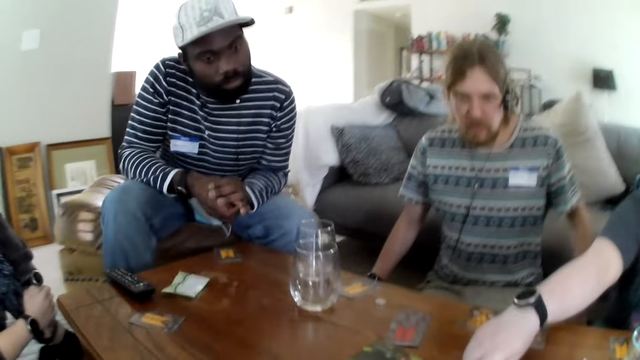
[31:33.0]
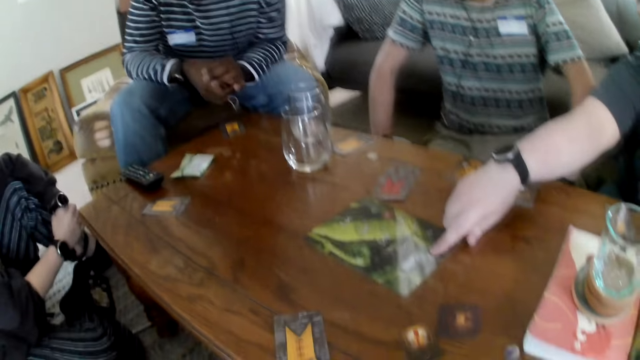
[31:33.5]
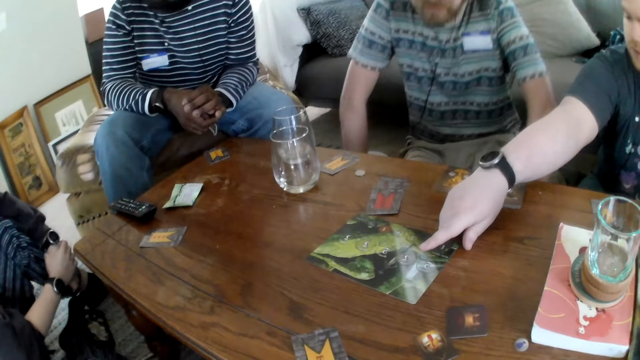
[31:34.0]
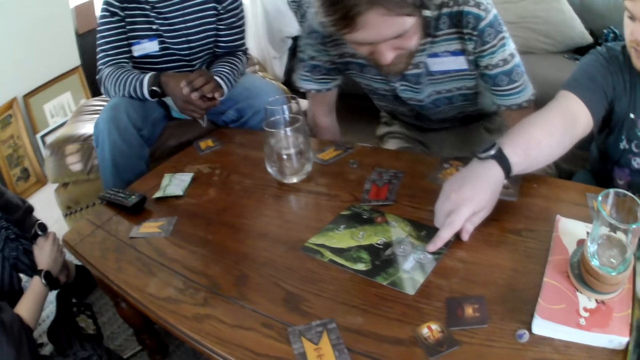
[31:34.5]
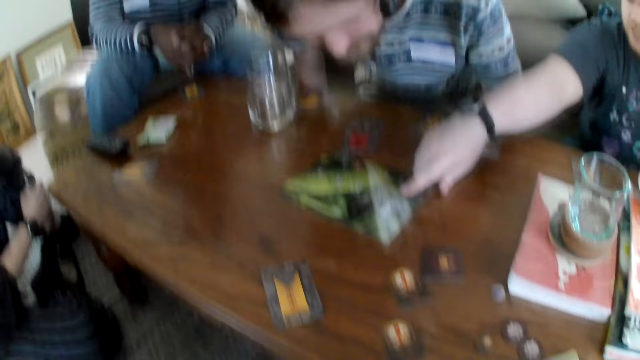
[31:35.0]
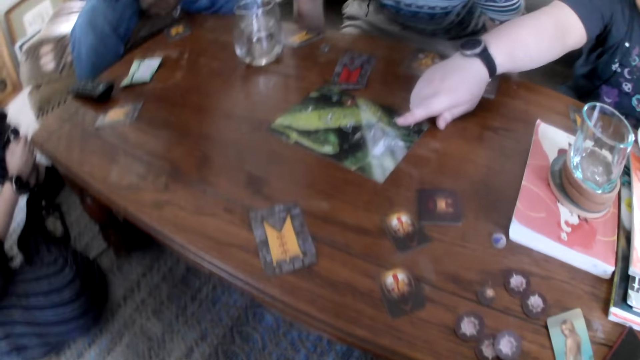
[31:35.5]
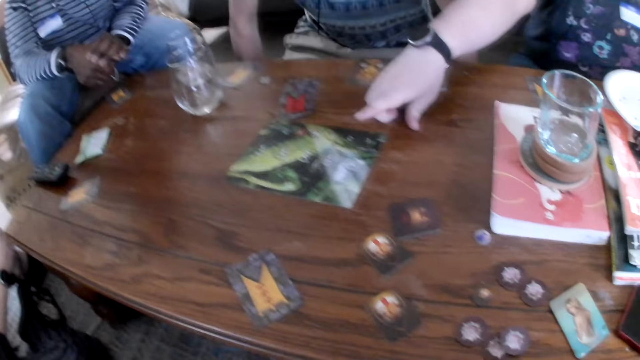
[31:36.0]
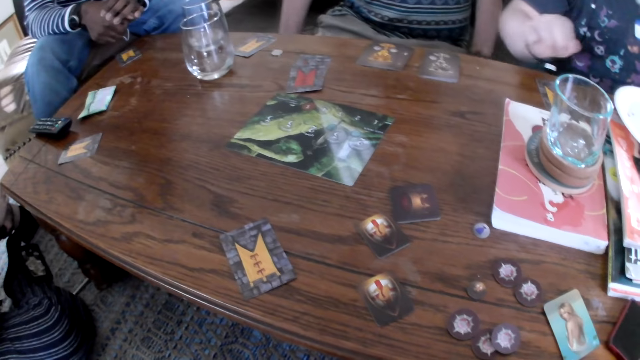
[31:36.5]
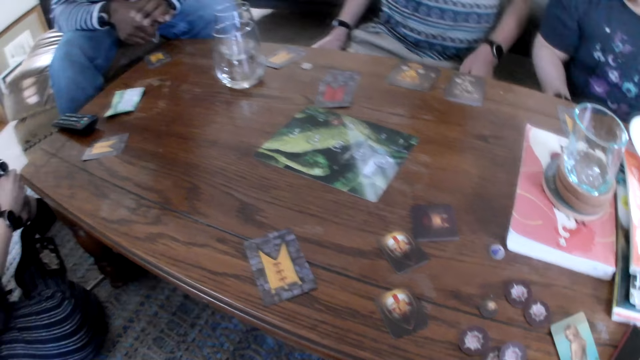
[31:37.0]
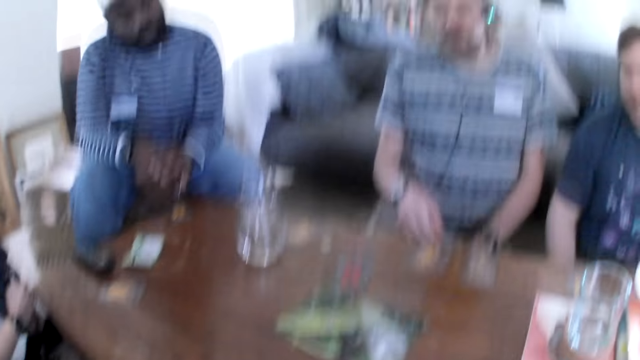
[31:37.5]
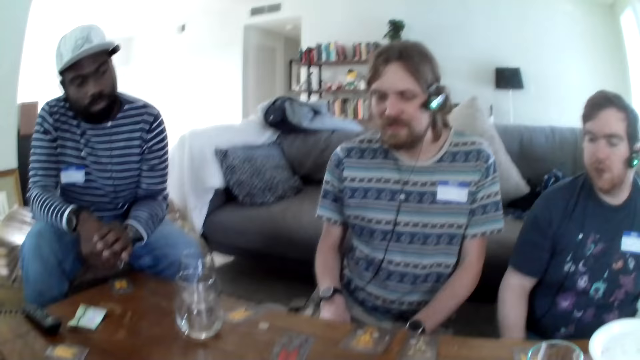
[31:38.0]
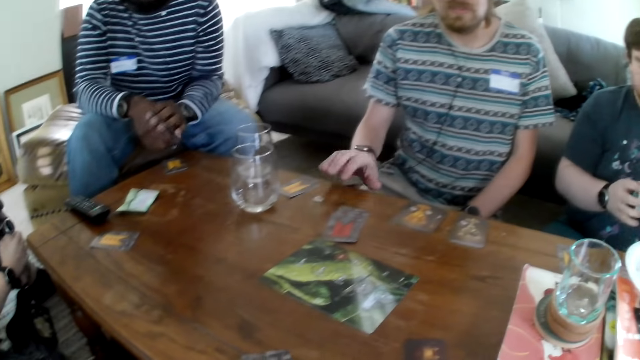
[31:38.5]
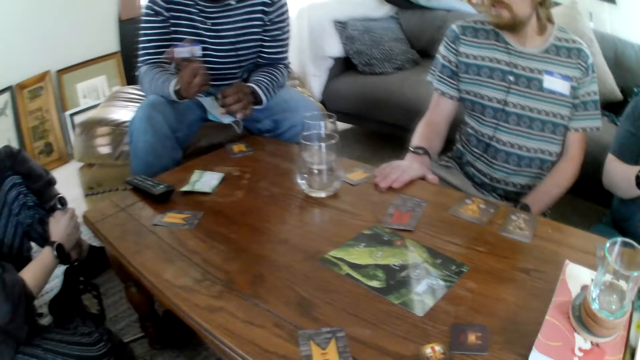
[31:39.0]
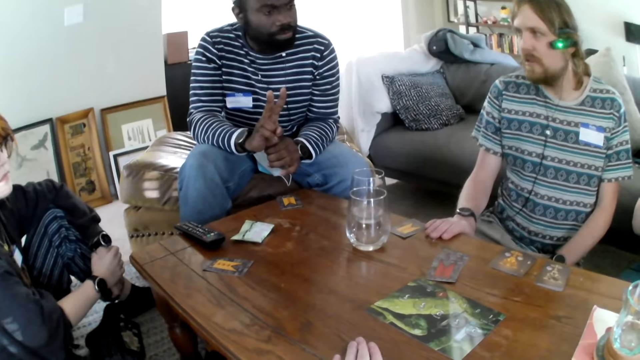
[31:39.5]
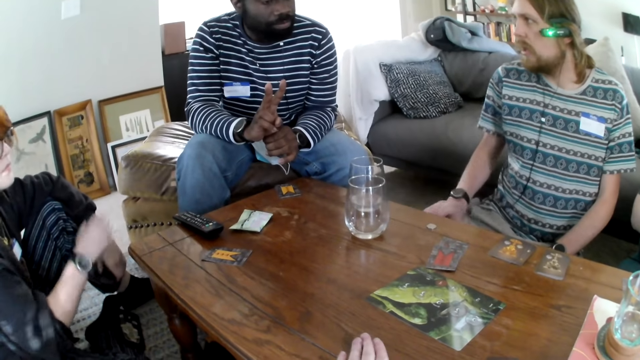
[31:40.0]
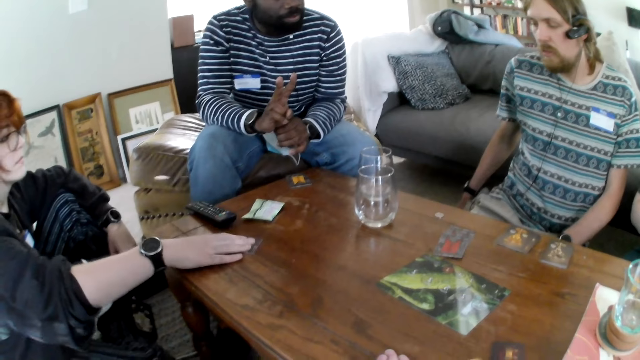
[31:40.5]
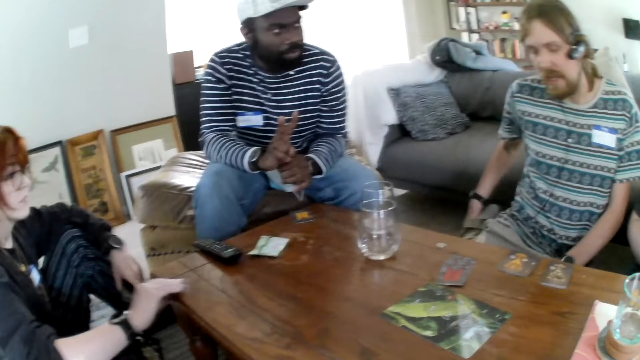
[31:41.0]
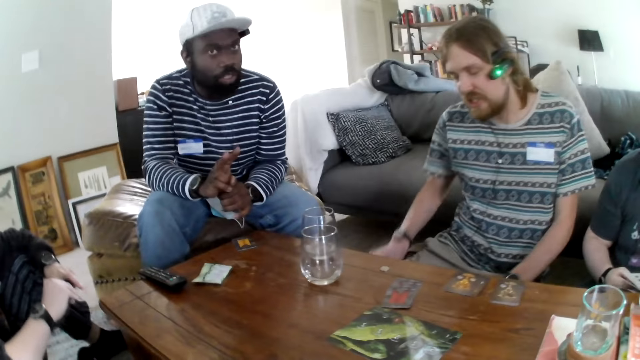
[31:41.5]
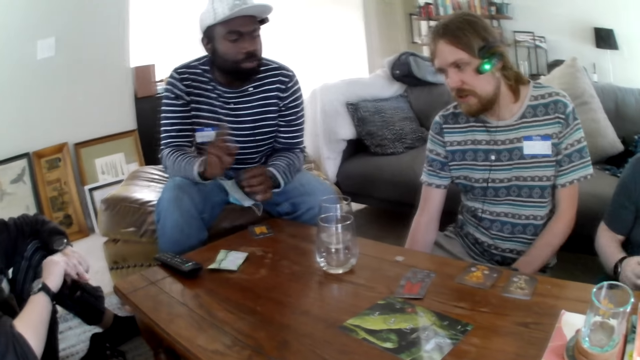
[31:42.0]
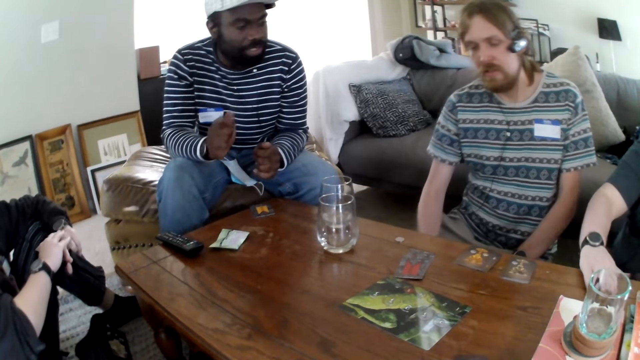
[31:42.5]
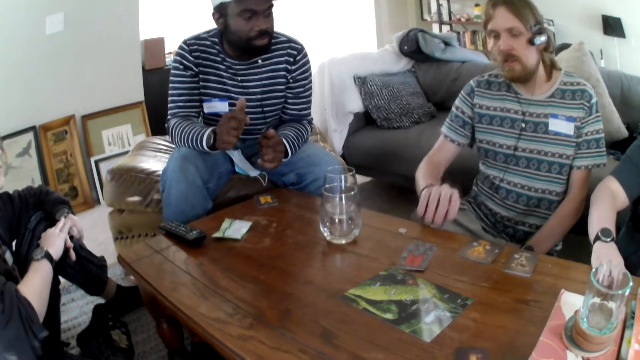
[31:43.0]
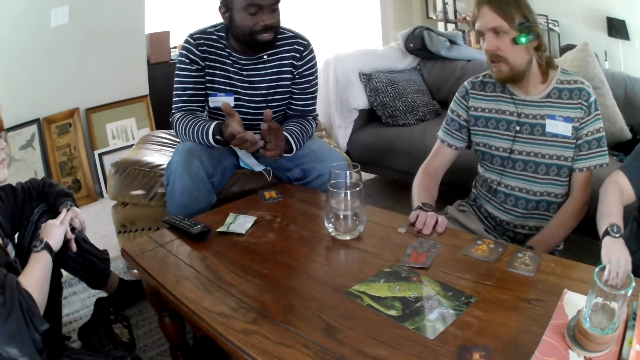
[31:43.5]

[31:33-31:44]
The camera wearer talks. A person talks. A man holds the table and moves the hand. Another person talks. A woman picks up the card. The first person talks. The other person talks.

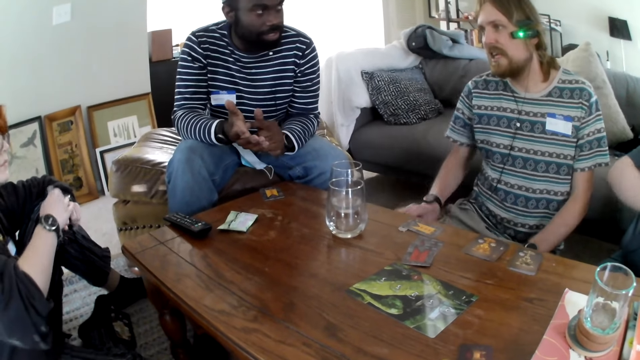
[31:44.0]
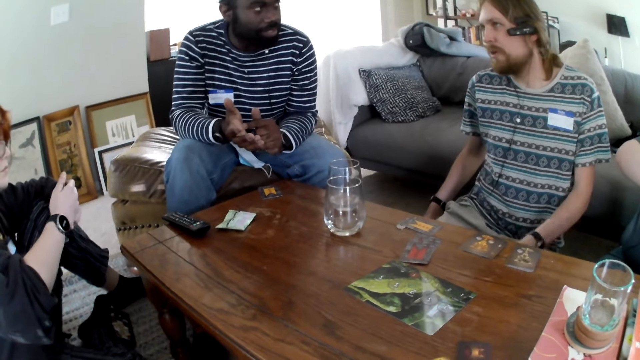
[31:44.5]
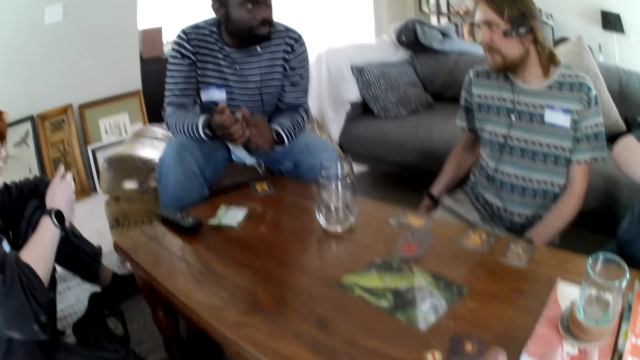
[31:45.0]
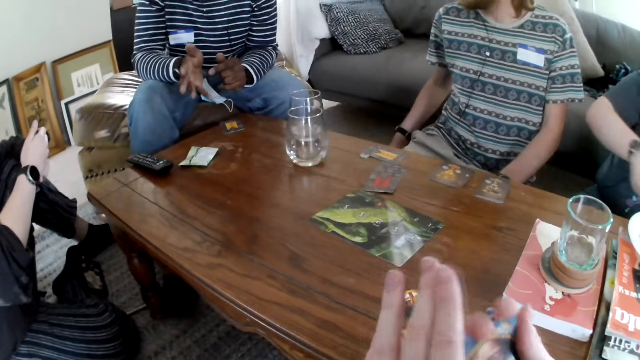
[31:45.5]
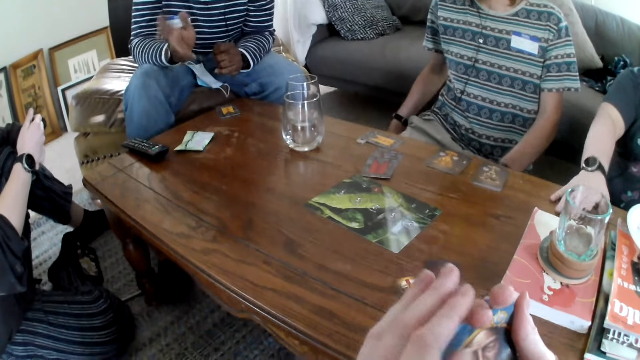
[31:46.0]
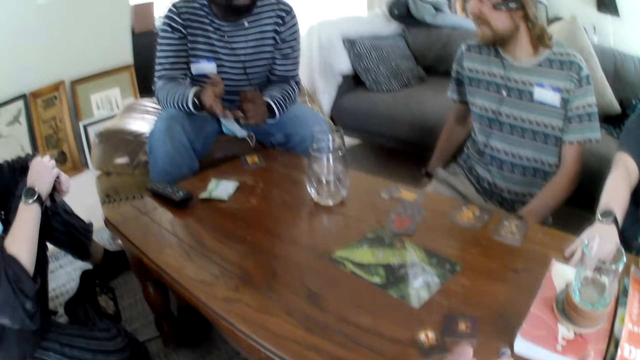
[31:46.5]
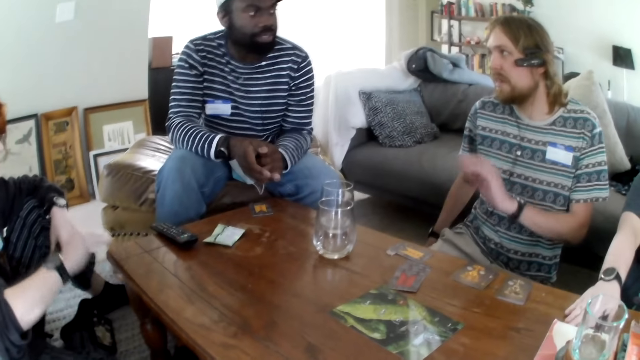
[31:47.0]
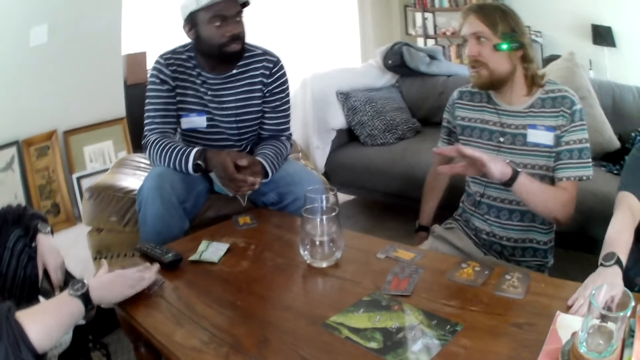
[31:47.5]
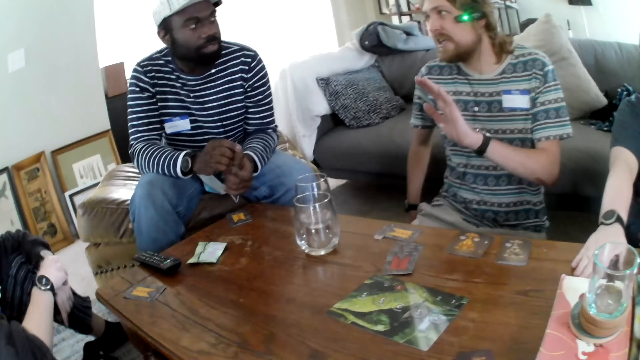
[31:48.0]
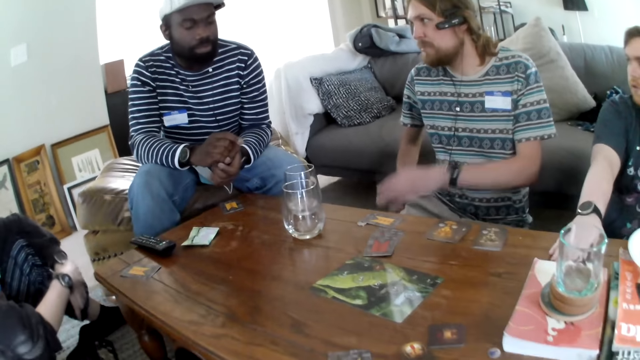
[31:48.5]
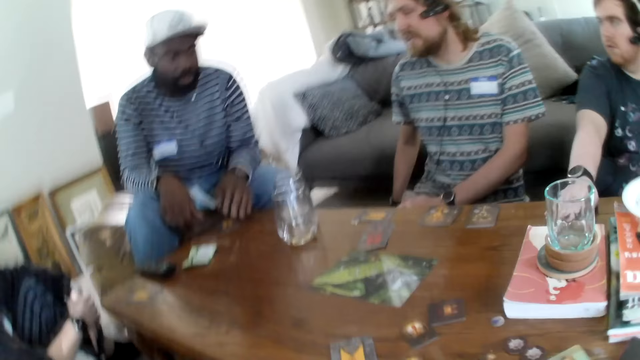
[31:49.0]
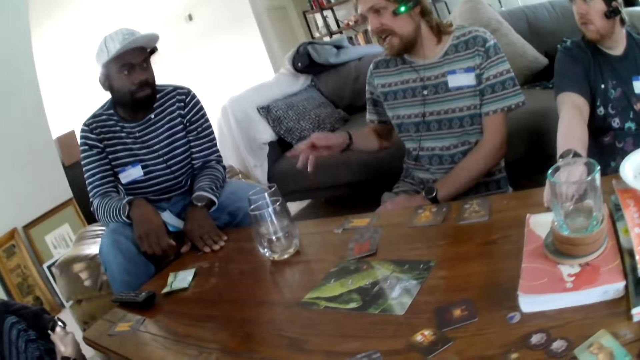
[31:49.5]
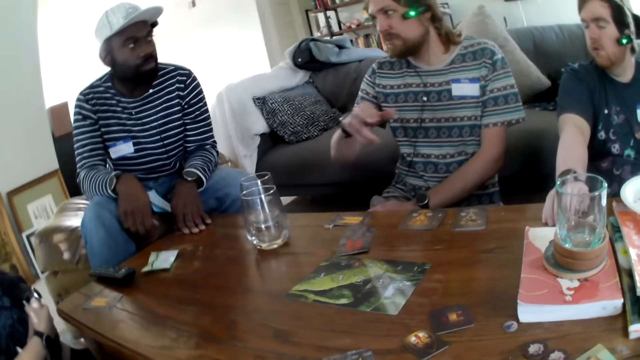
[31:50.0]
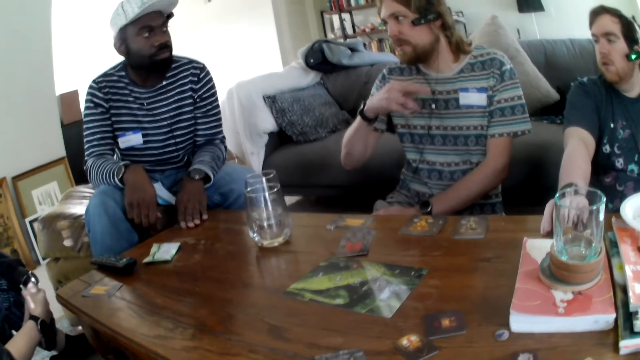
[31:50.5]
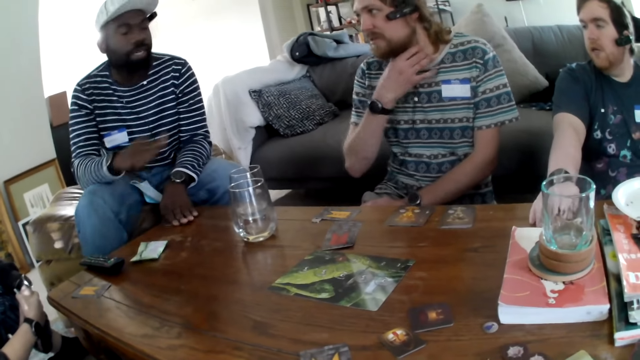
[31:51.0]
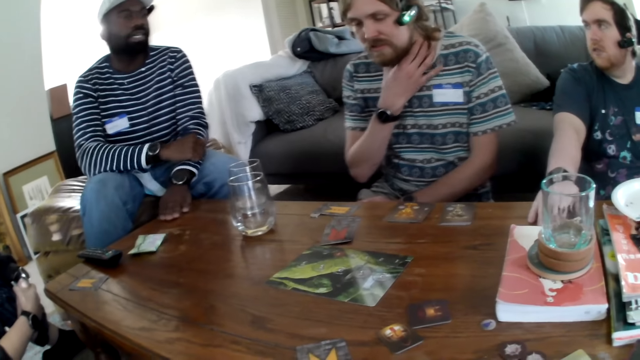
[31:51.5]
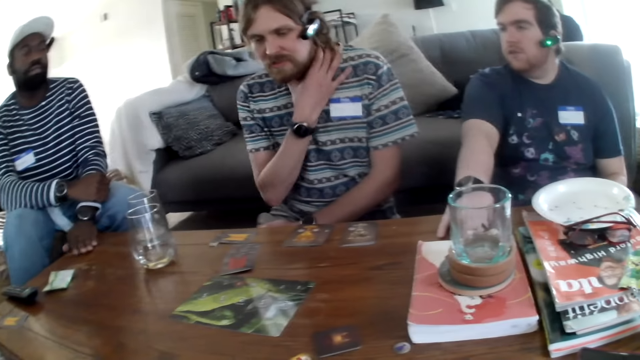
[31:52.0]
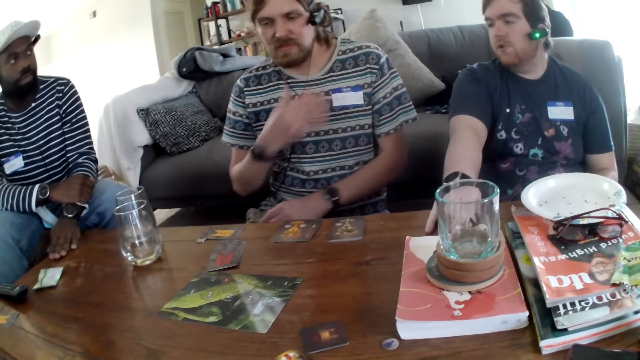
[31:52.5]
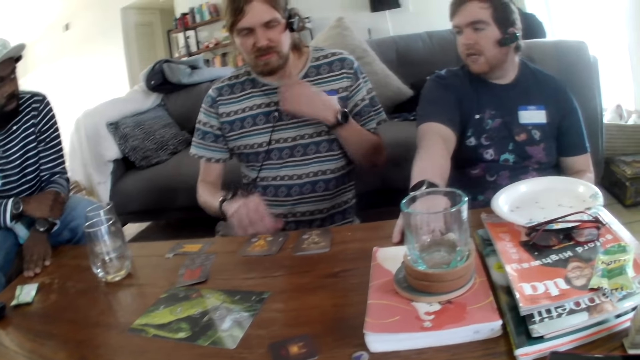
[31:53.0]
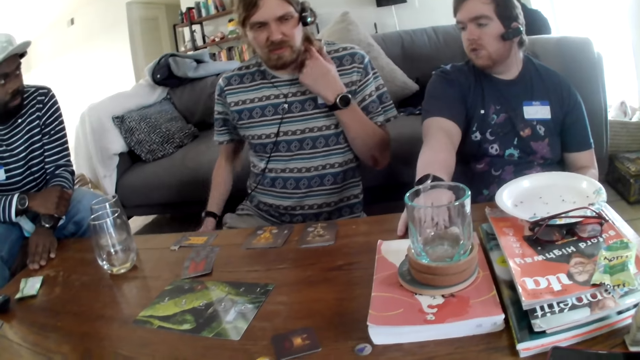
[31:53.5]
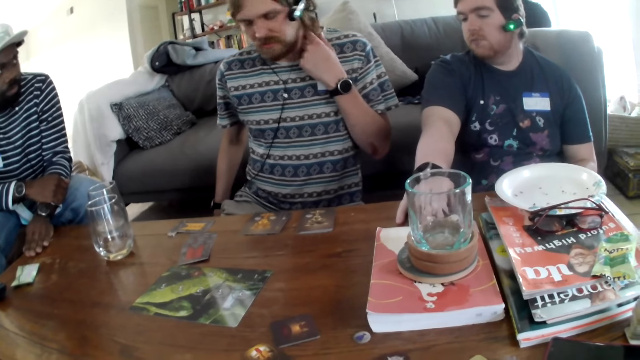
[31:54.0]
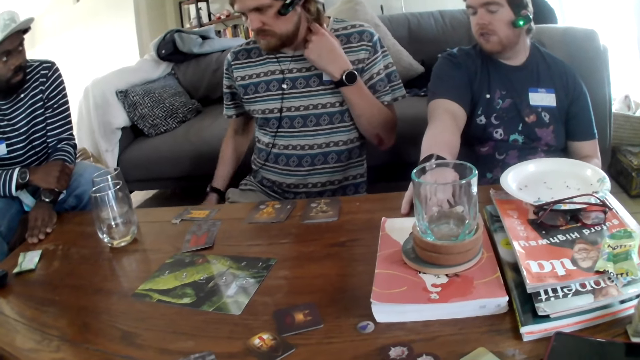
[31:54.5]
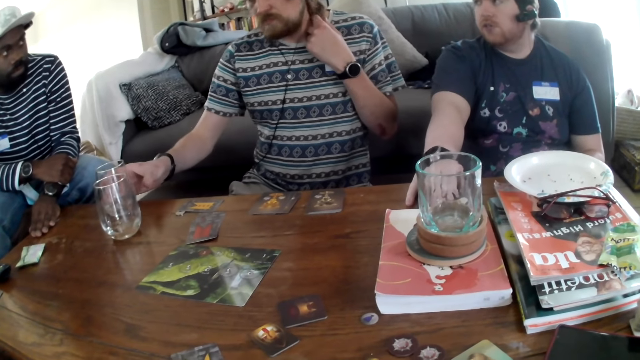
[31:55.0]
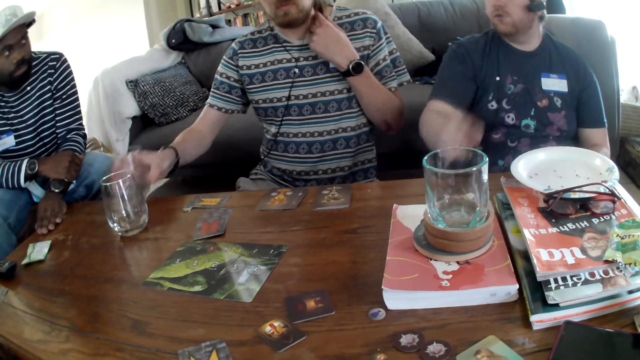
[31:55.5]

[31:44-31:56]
A man puts the card on the table. Another man talks. The camera wearer picks up cards. Another man speaks. The second man talks to a person. The person talks to the second man. The second man talks to the person. The first man talks. The second man touches his neck.
